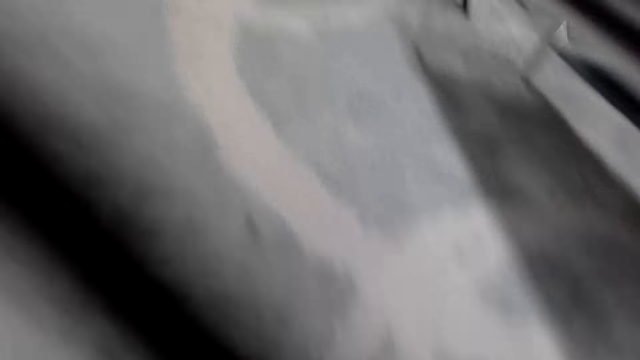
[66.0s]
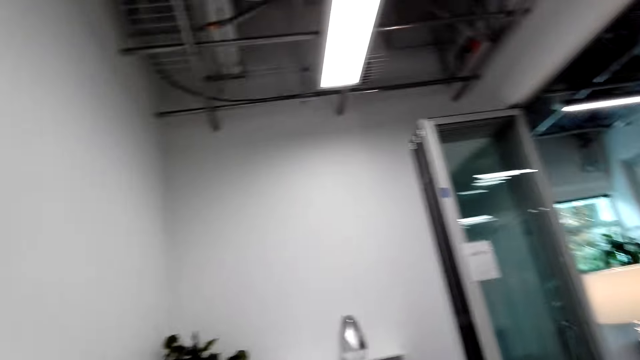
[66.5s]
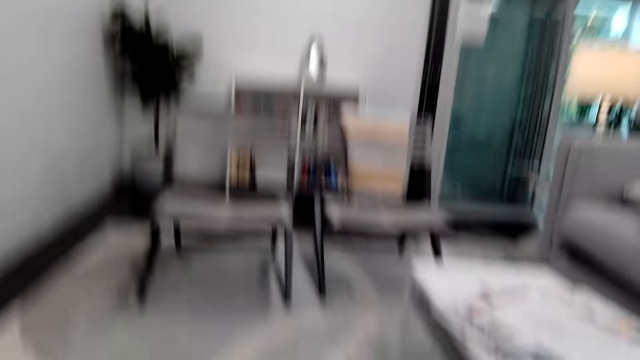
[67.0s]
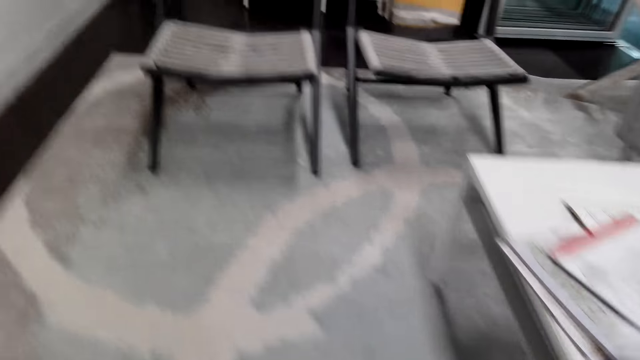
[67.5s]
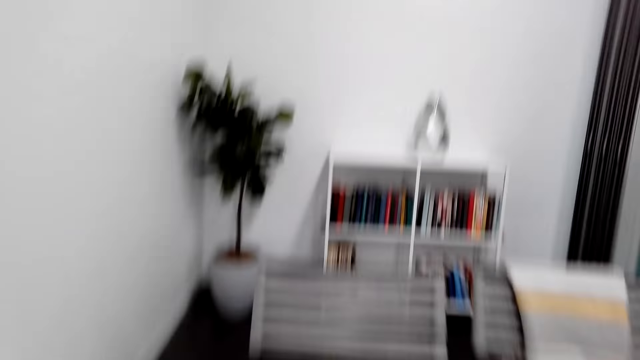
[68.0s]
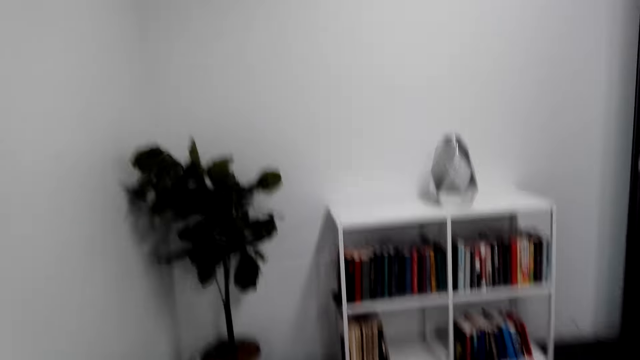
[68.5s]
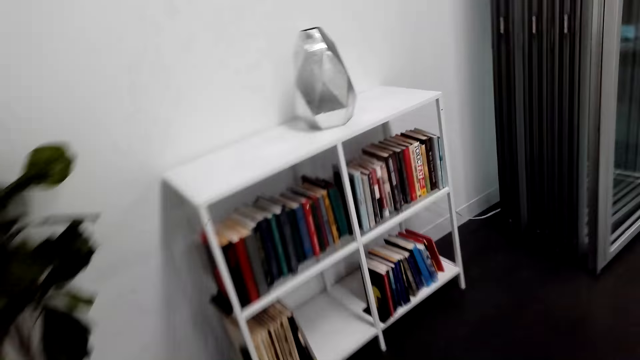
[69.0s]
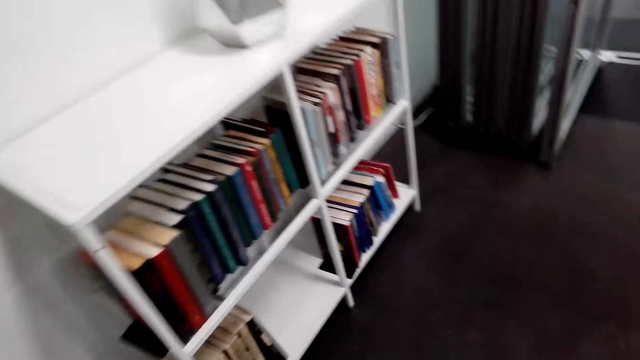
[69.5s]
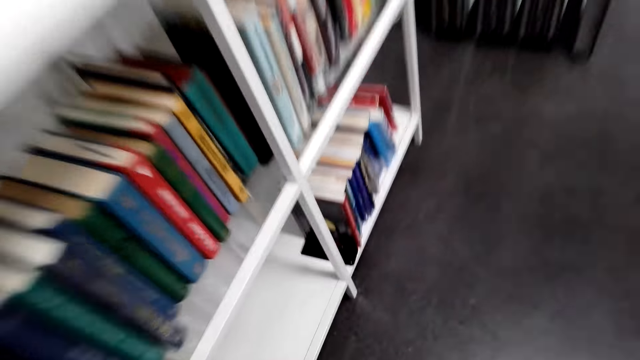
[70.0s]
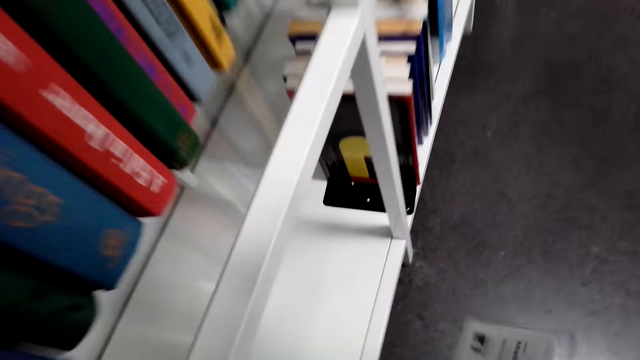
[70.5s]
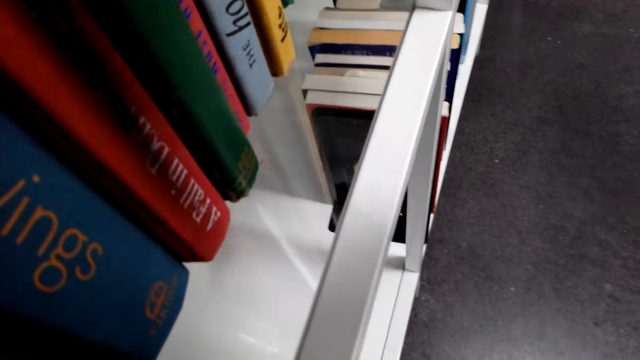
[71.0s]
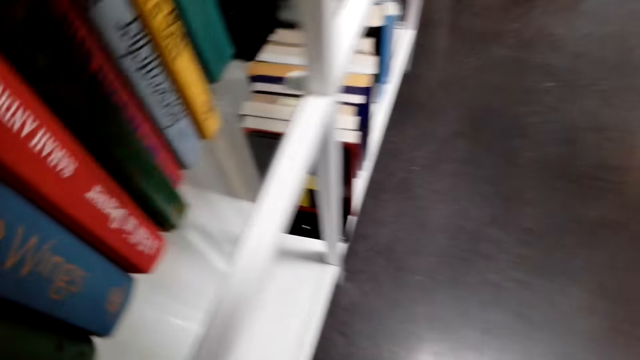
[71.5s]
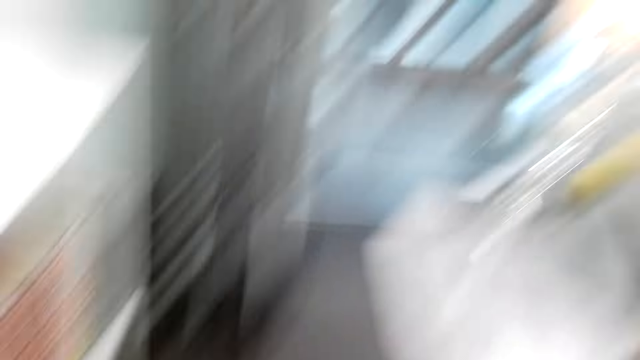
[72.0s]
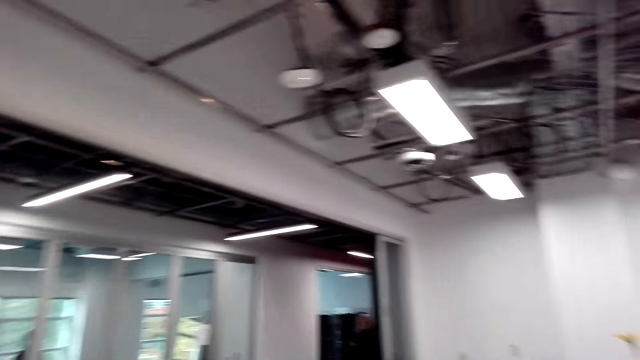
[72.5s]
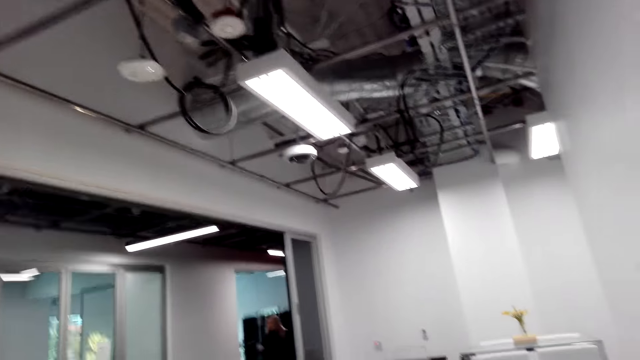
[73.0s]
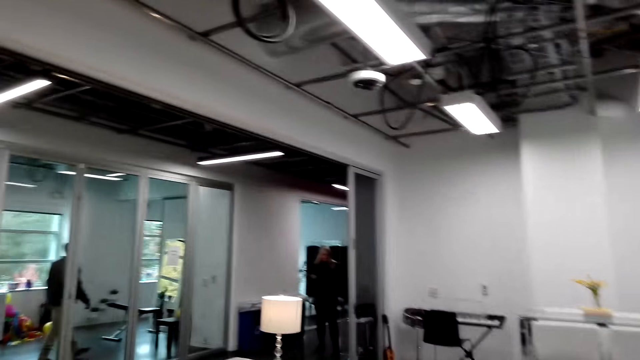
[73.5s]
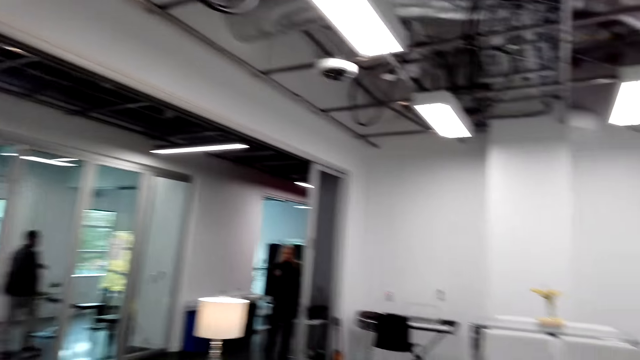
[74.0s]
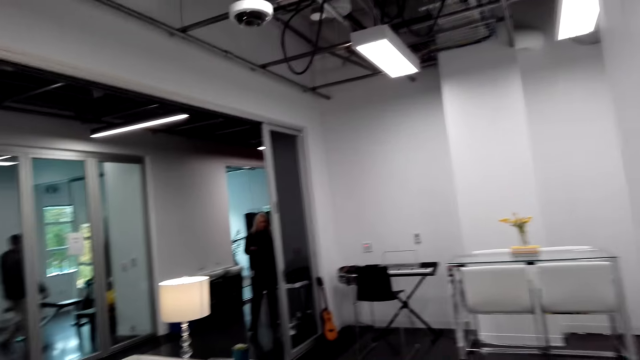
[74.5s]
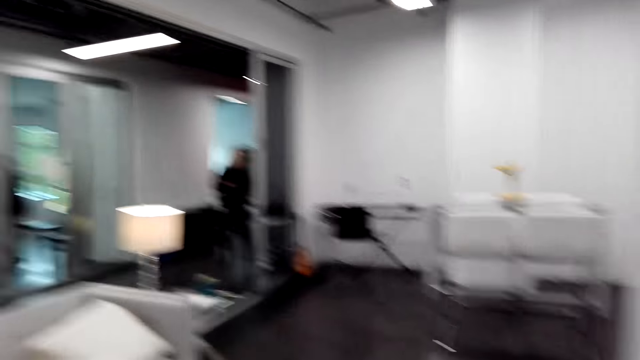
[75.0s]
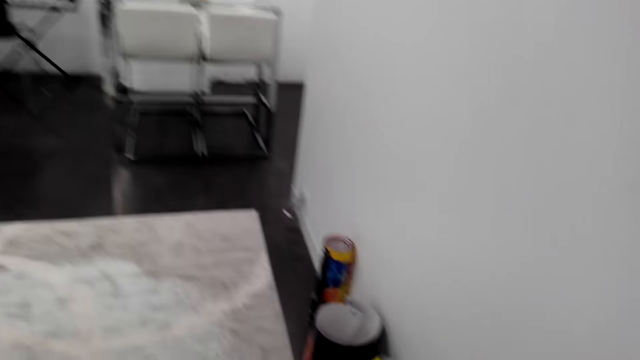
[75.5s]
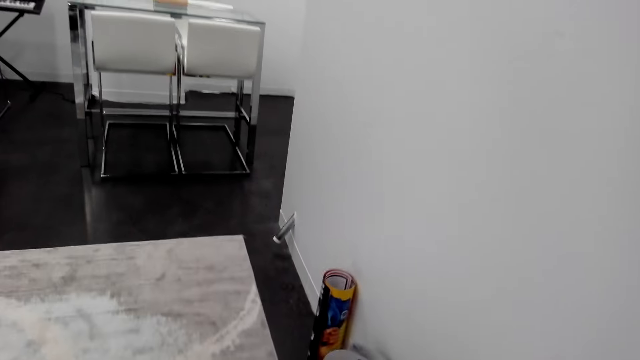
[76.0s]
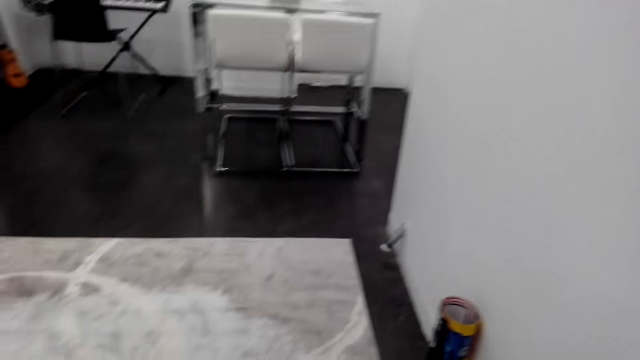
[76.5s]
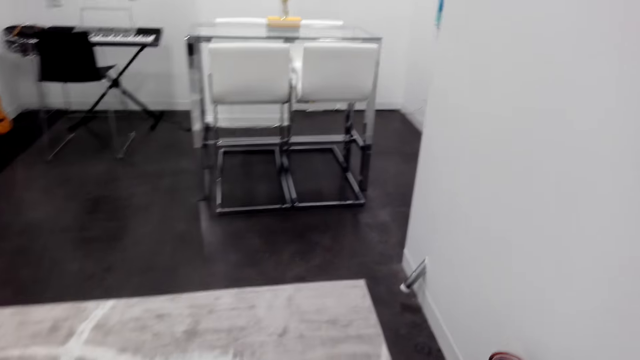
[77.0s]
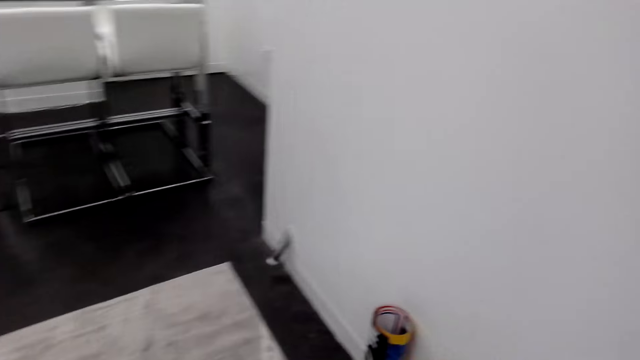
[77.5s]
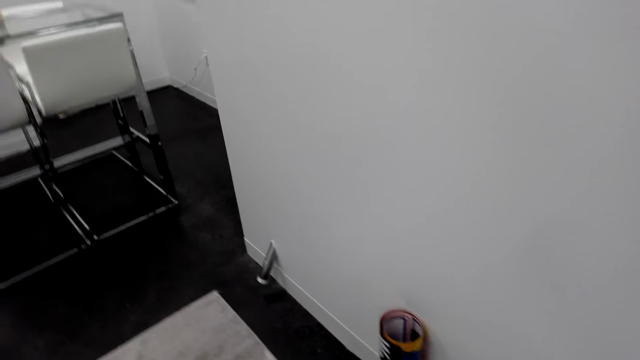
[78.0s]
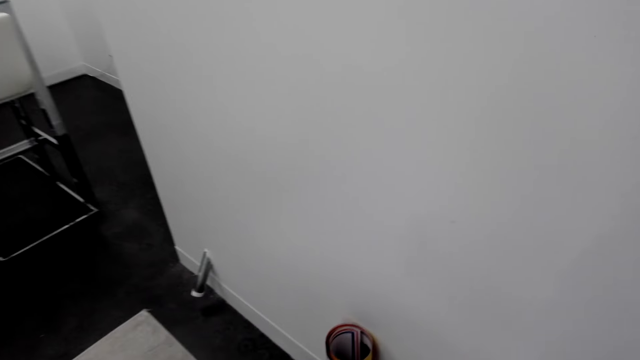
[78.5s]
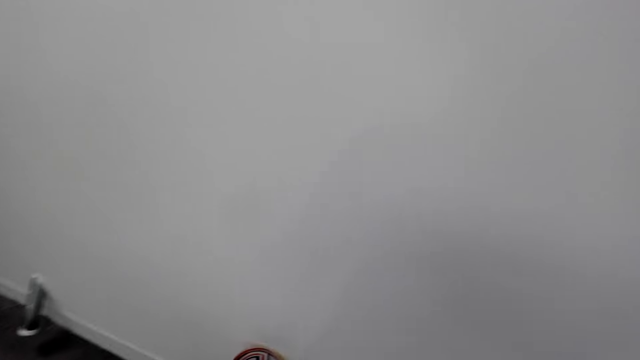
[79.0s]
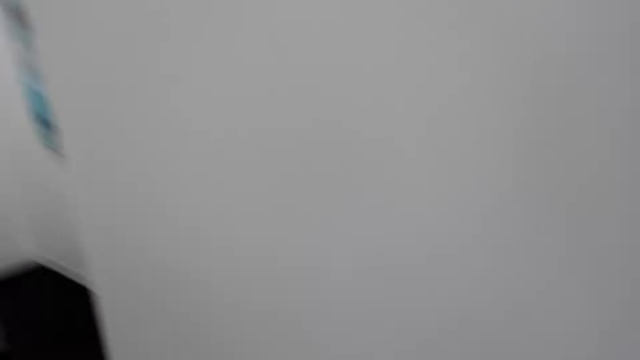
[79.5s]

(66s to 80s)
The camera wearer crawls. A person walks in the room. Another person walks in the room. The camera wearer finds the measuring tape. They talk. A woman talks to the camera wearer.

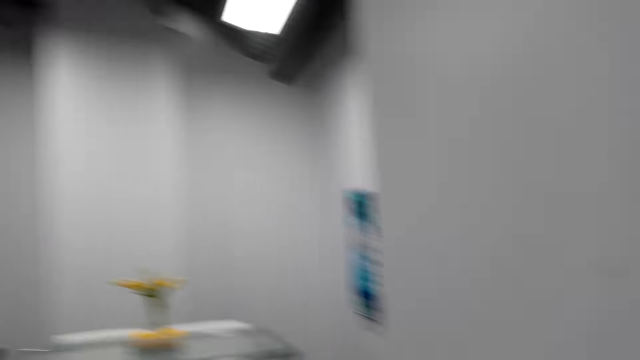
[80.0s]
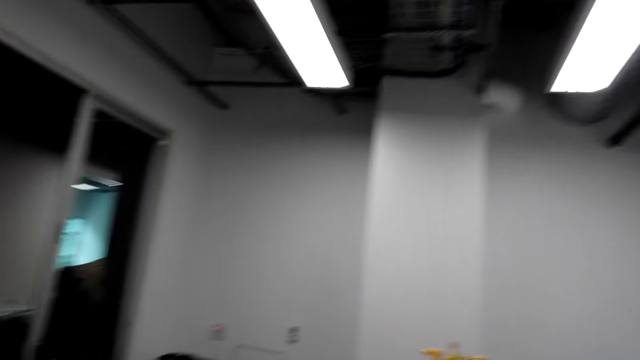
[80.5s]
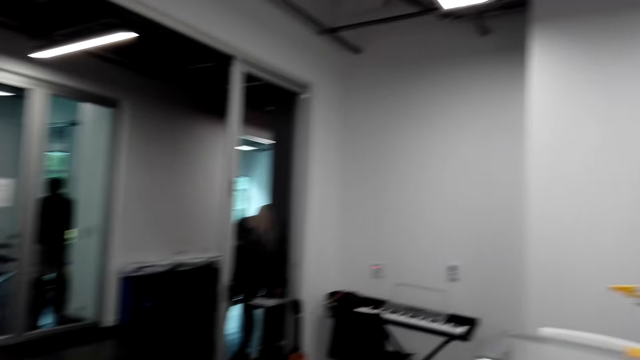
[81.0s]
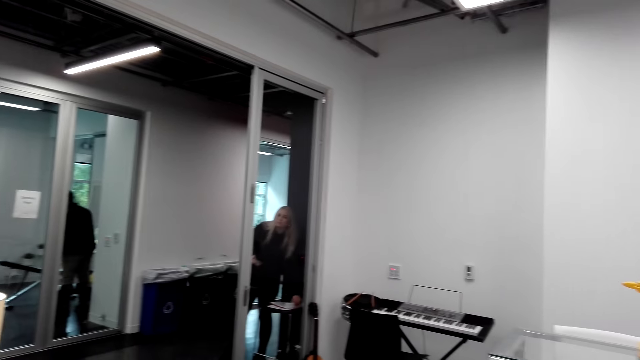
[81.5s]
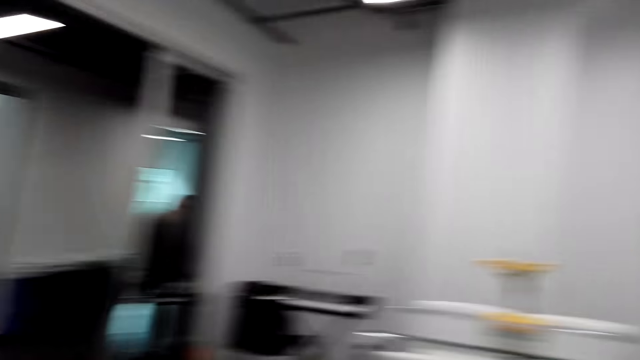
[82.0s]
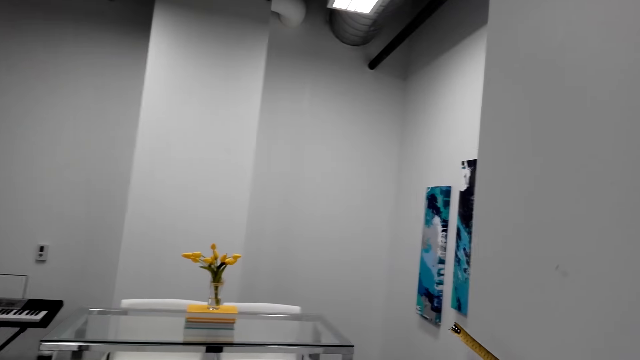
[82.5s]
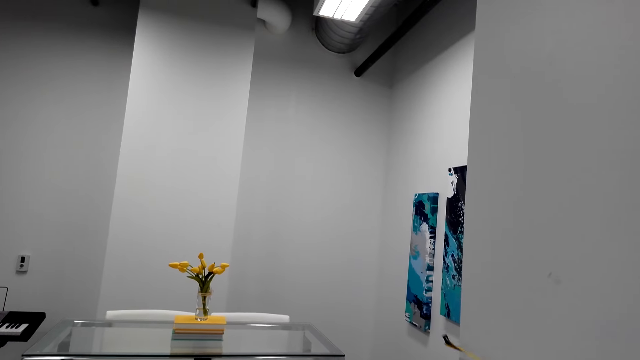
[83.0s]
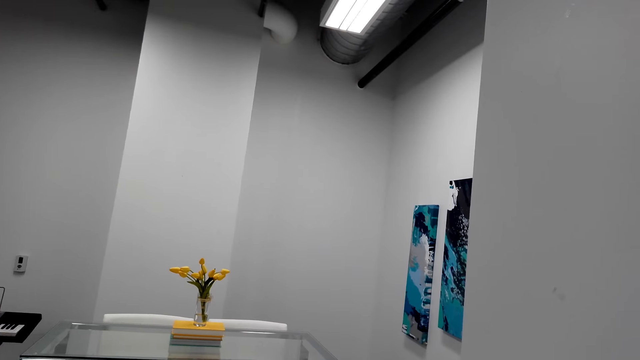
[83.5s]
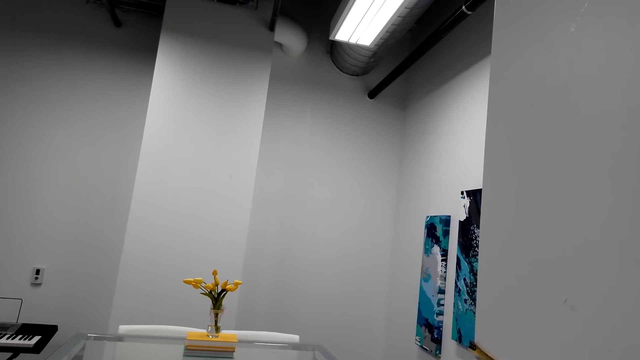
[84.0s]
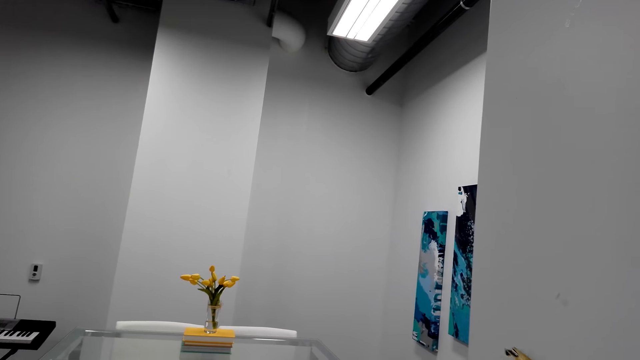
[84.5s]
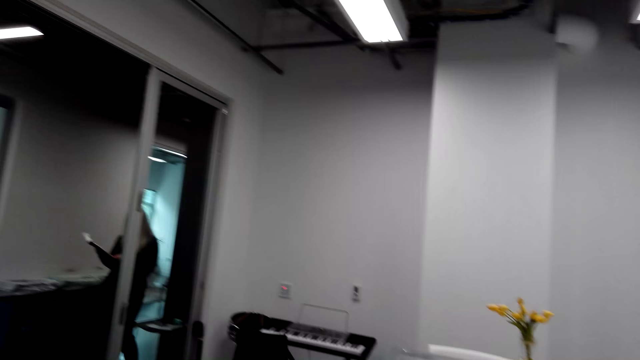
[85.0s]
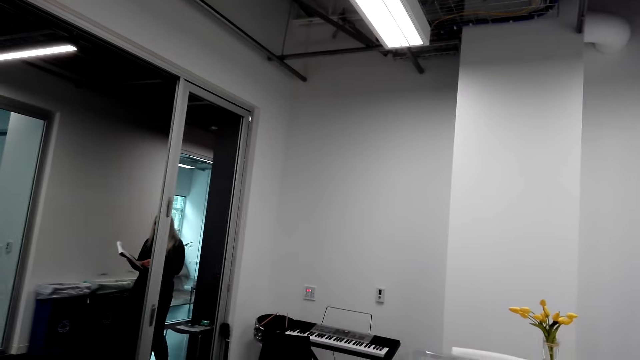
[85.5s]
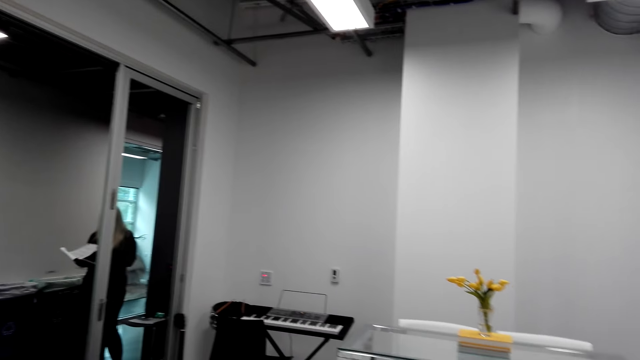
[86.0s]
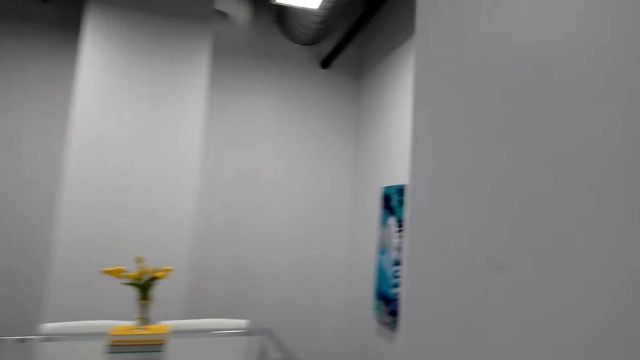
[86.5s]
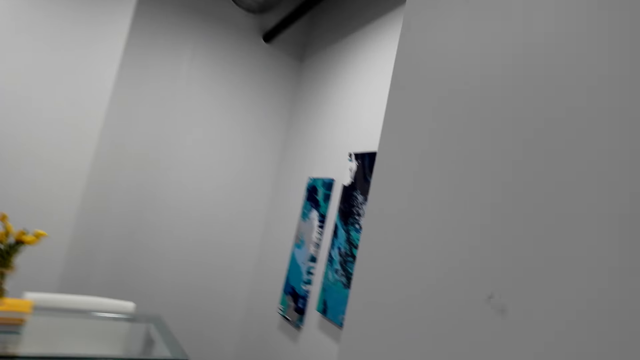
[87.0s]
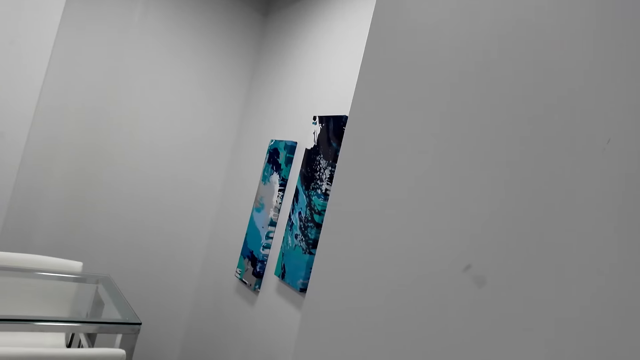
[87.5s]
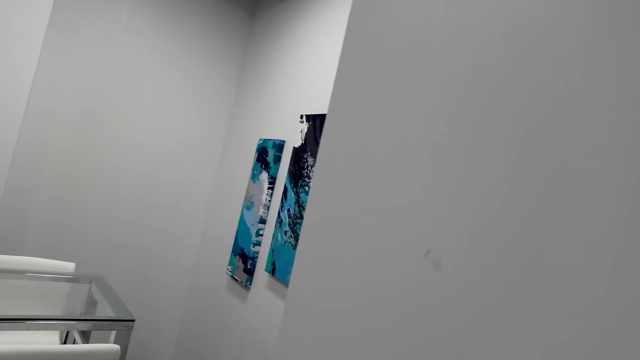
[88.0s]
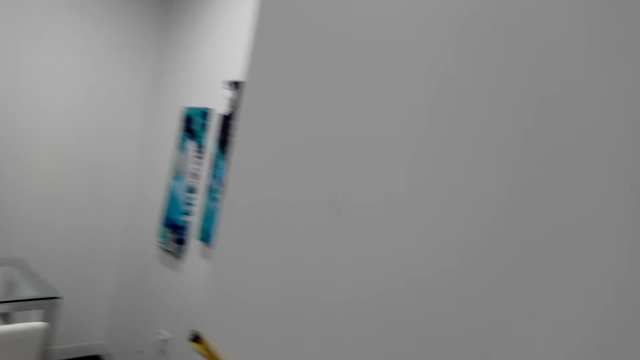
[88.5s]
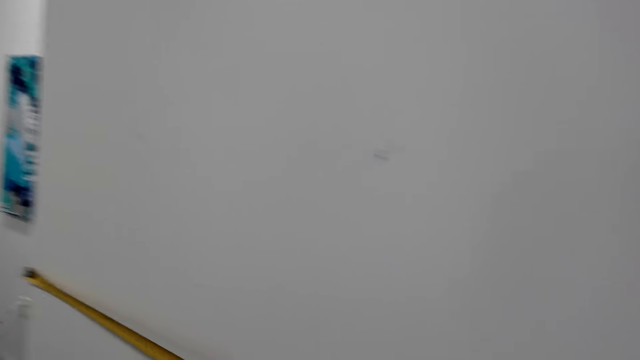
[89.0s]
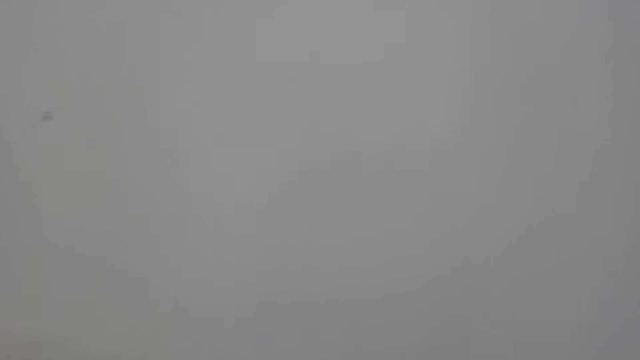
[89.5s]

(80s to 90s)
The camera wearer talks to a woman. The woman flips a piece of paper. The camera wearer measures the wall with a measuring tape. The woman talks to the camera wearer. The camera wearer measures the wall with the tape measure.
